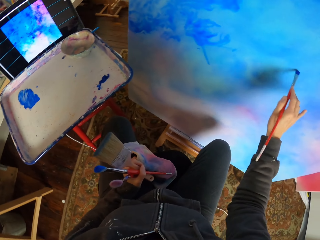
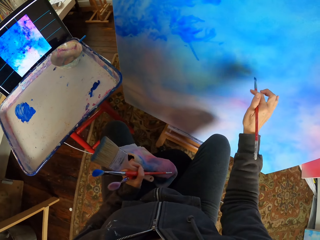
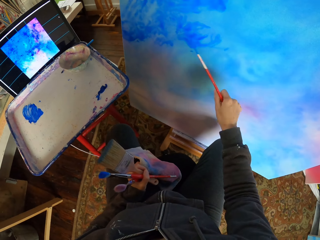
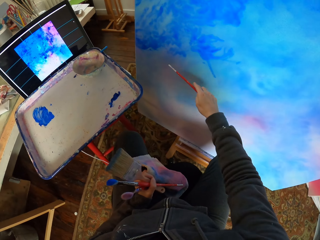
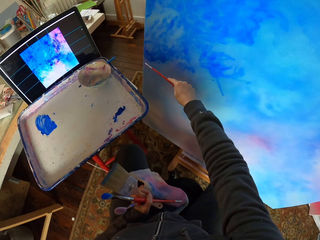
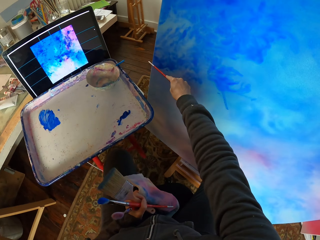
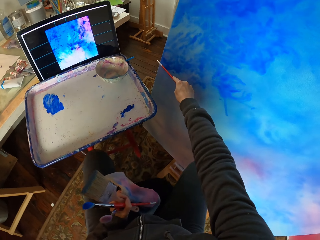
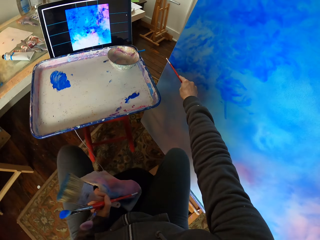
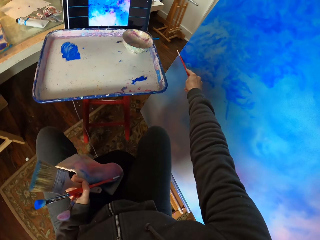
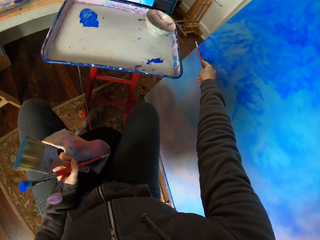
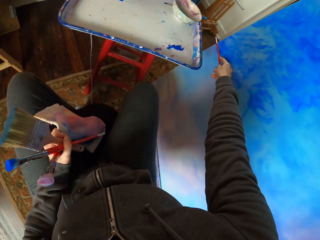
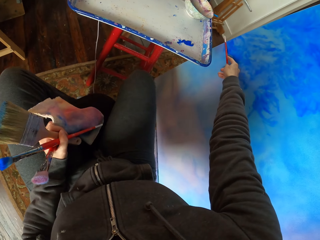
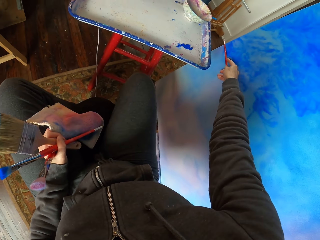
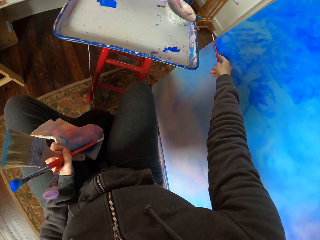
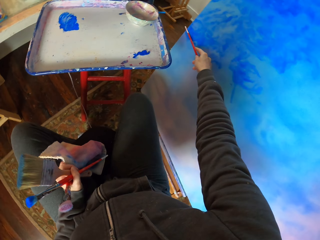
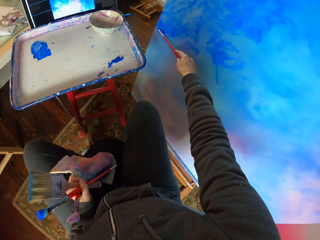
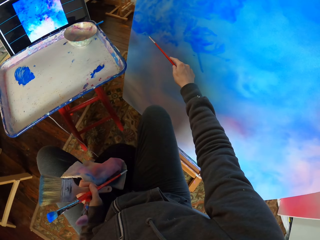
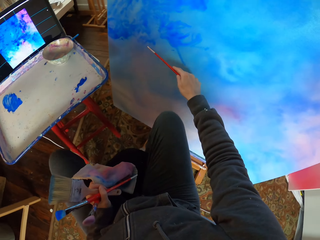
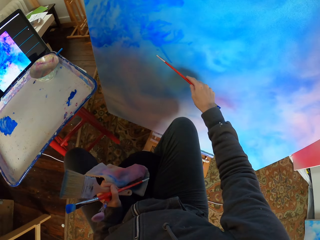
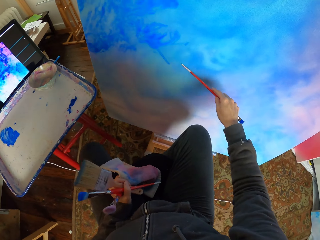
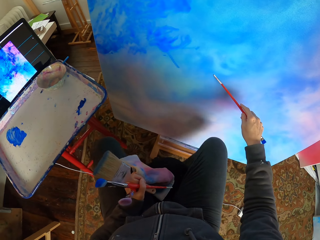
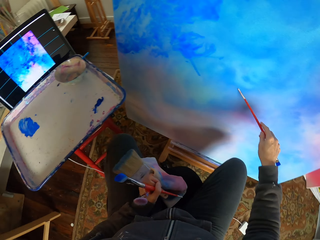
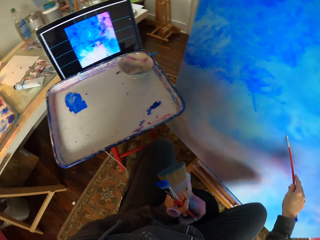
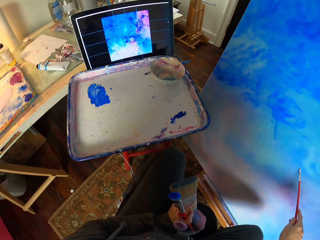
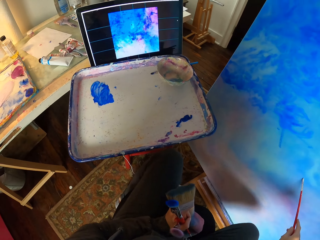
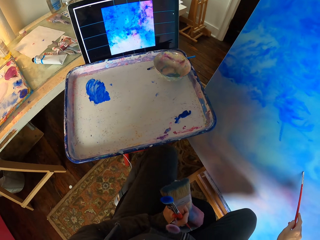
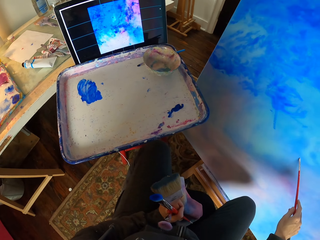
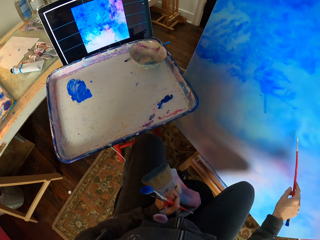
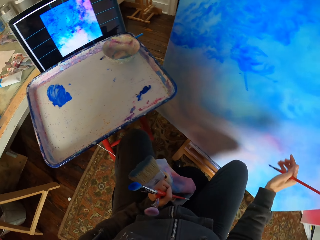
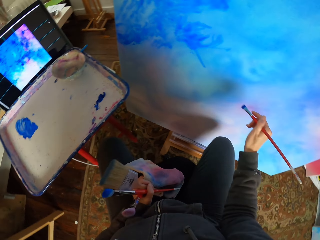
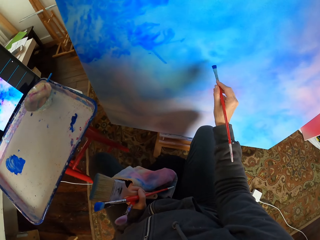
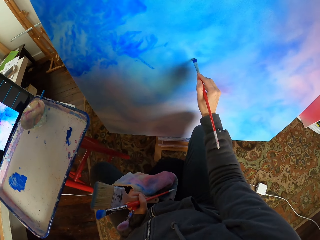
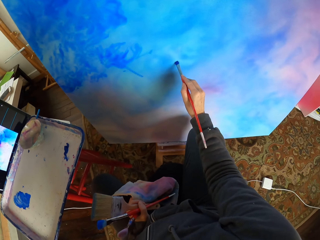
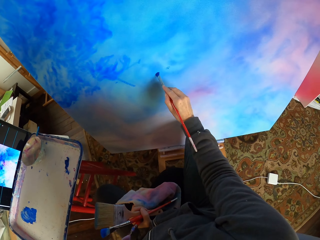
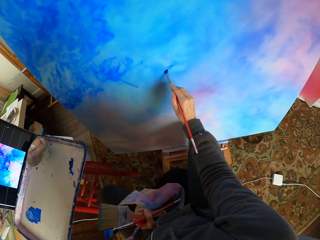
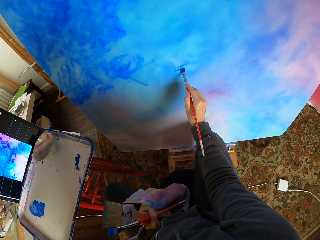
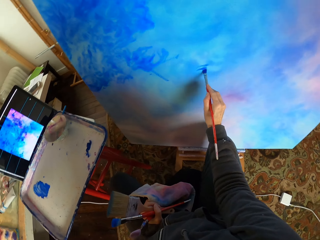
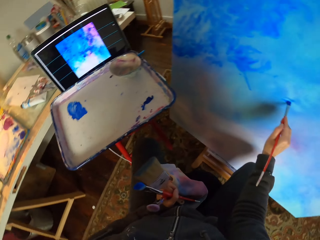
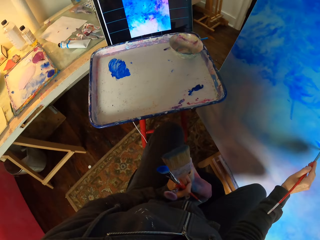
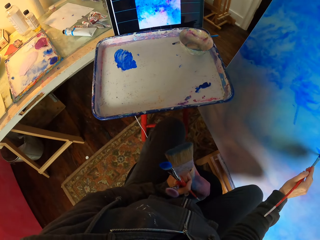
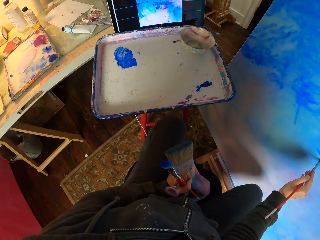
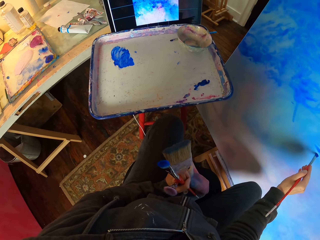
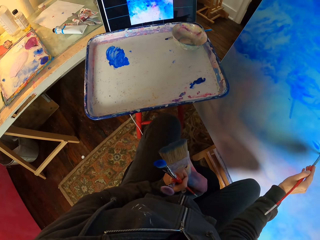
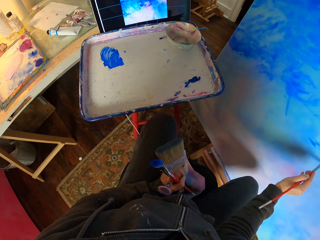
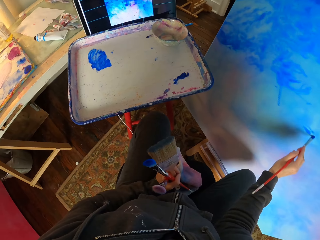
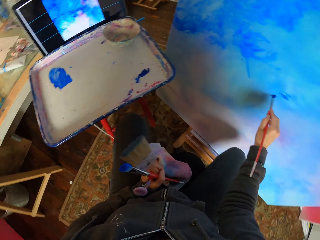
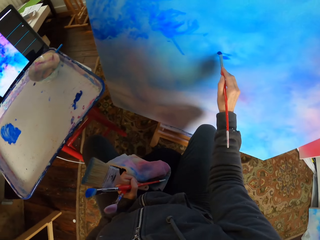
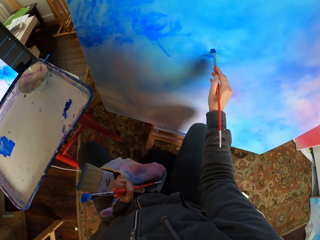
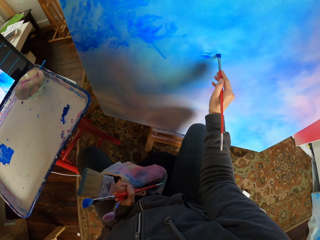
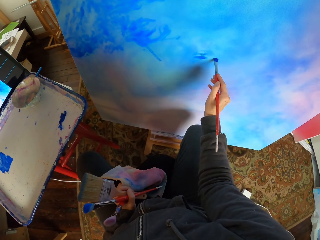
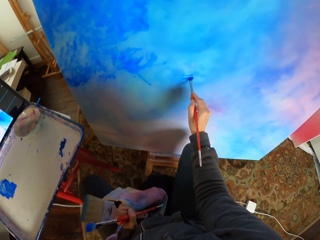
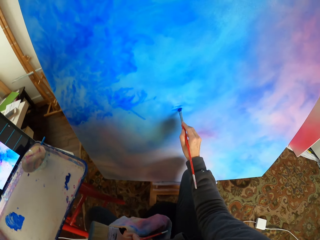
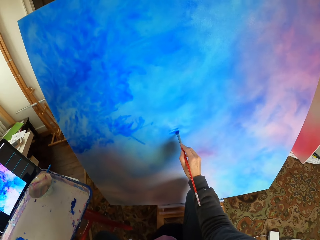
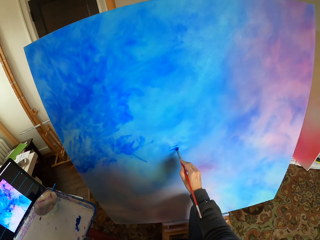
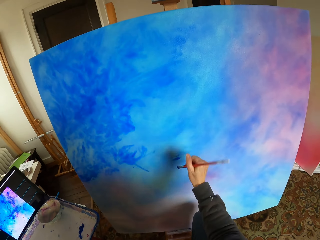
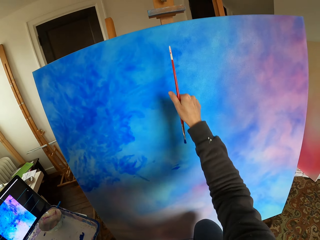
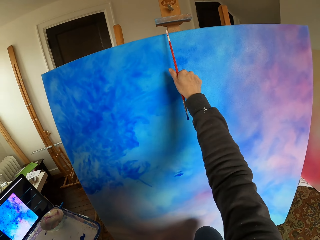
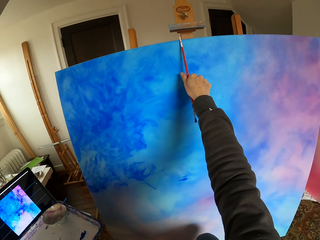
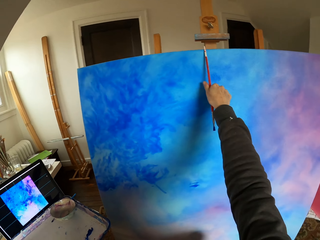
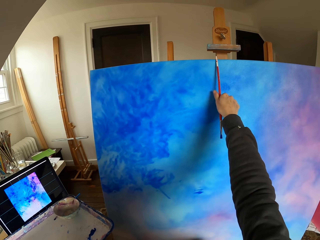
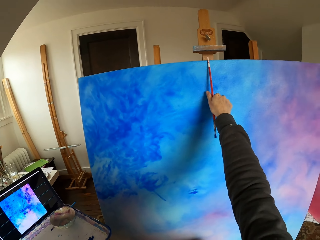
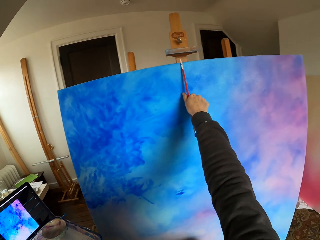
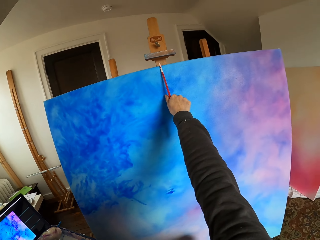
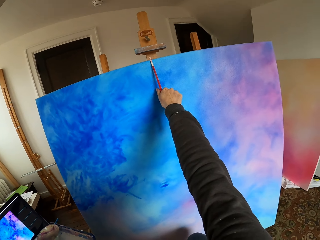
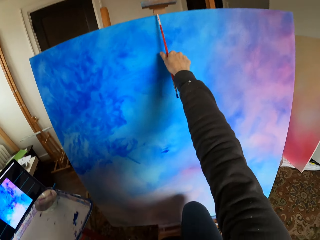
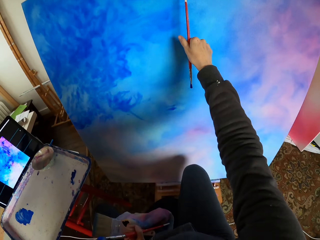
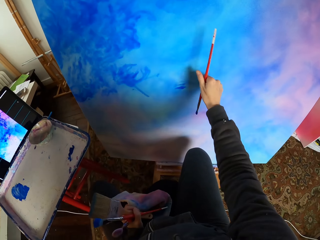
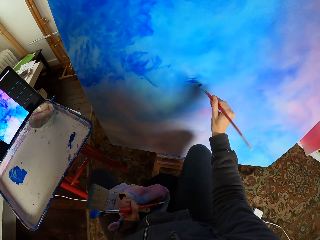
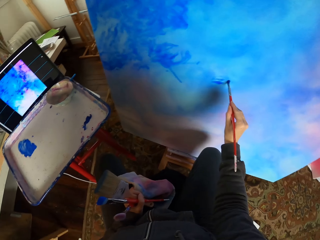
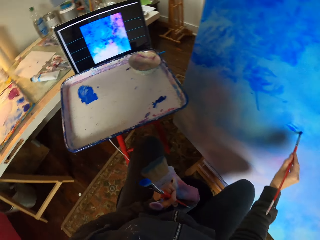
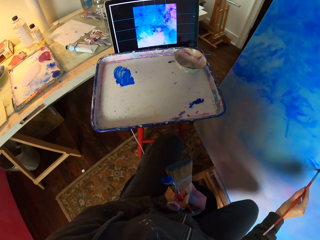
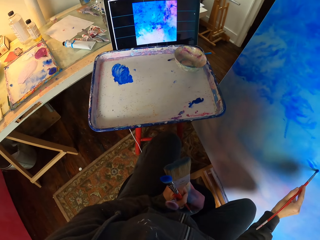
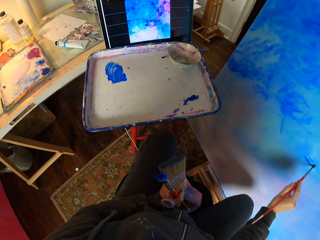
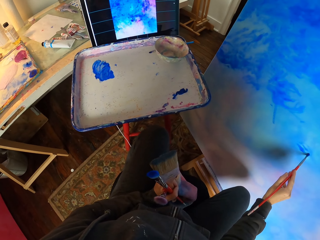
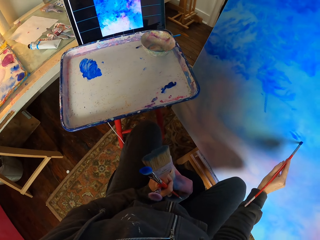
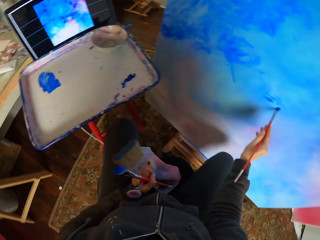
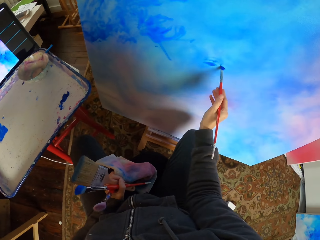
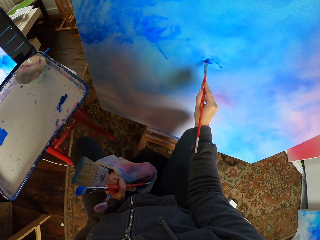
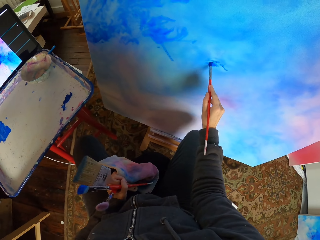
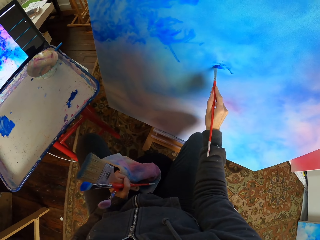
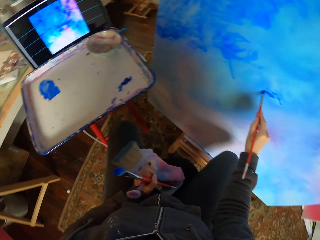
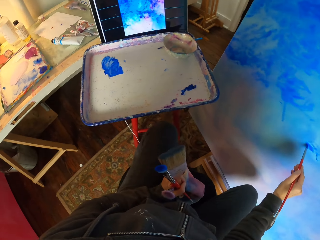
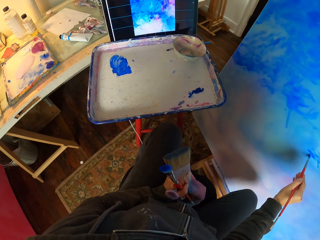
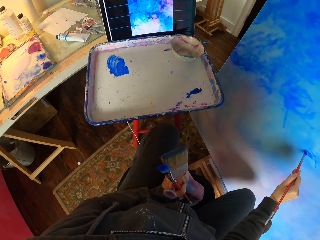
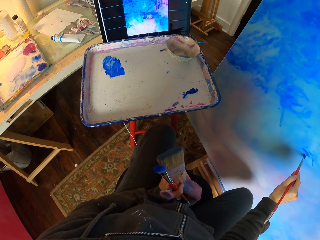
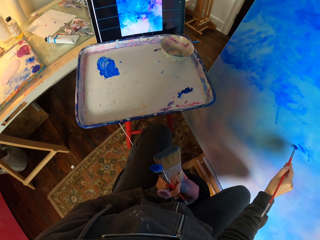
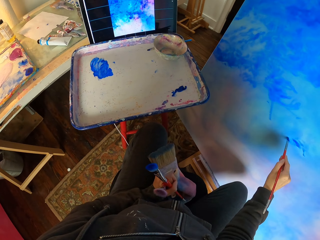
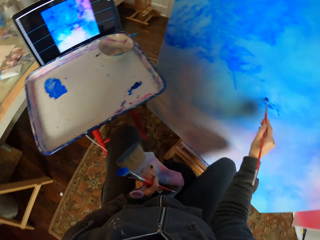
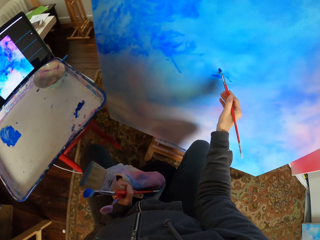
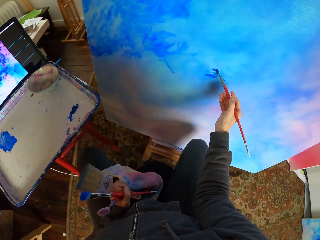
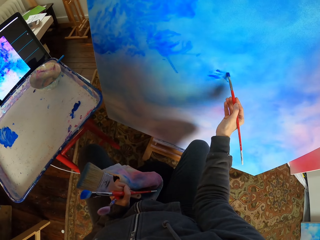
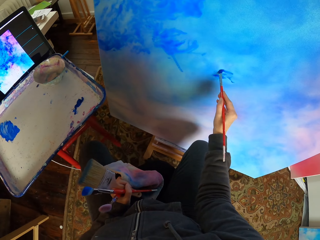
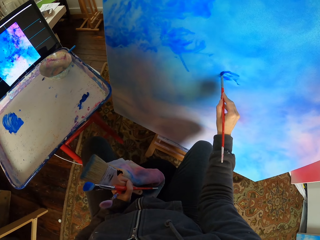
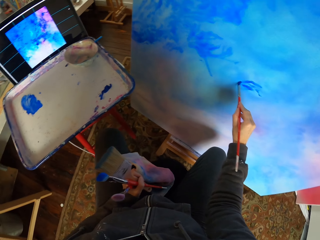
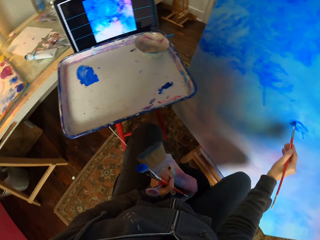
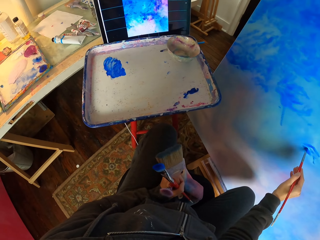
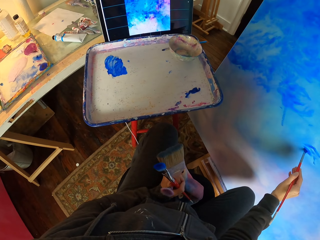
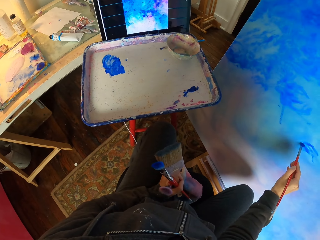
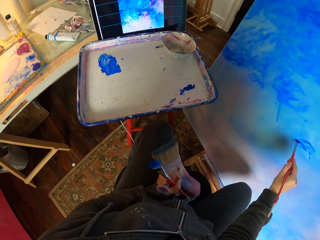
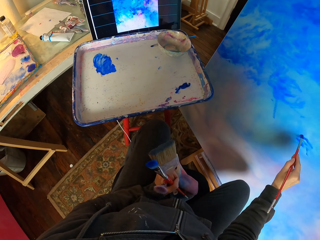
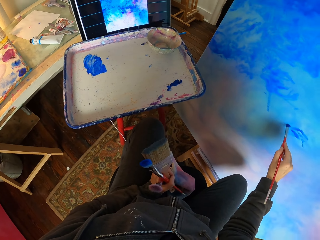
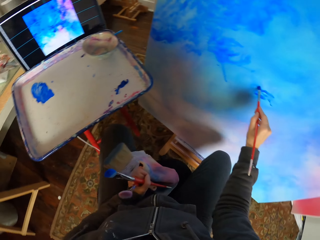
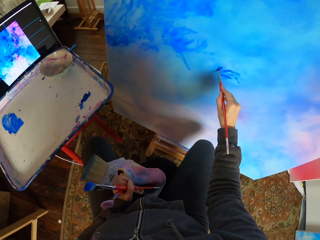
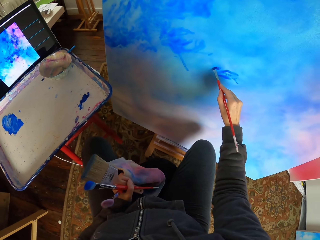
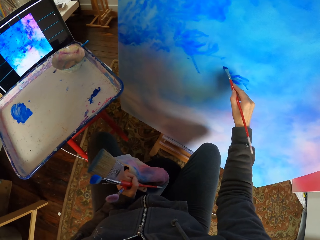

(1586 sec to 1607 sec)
The camera wearer measures the art with the brush. They paint the art with the brush. They look at the screen. They measure the art with the brush. They look at the screen. They paint the art with the brush.
